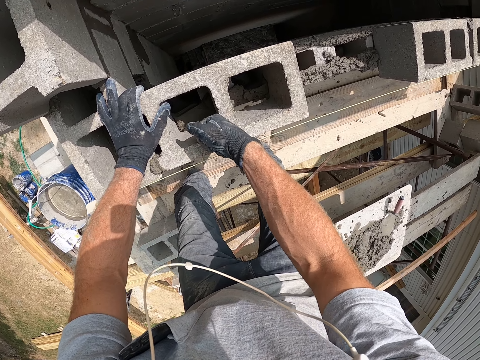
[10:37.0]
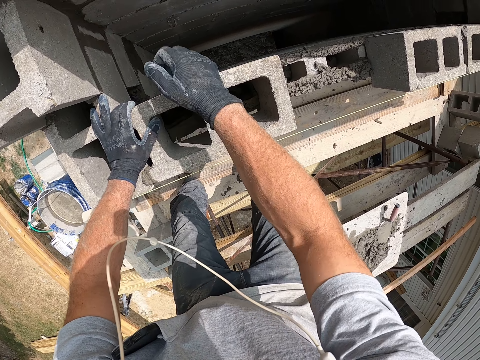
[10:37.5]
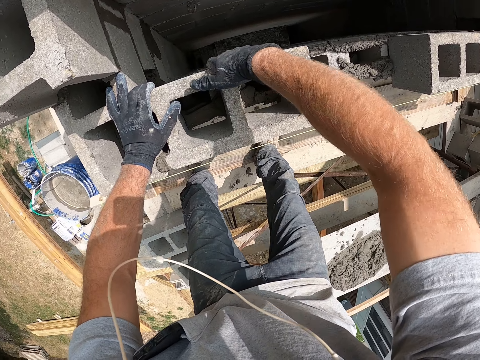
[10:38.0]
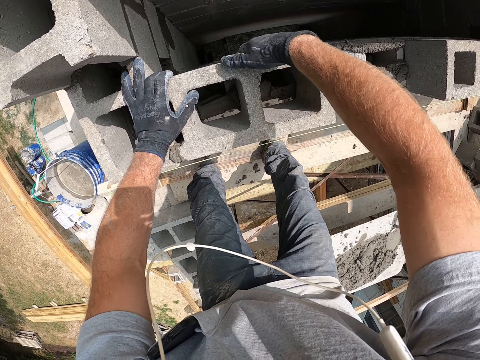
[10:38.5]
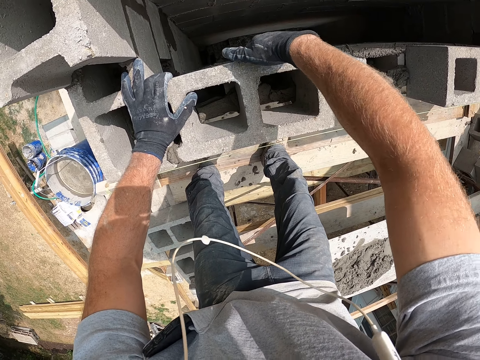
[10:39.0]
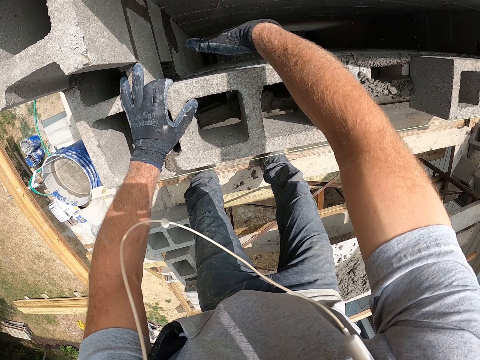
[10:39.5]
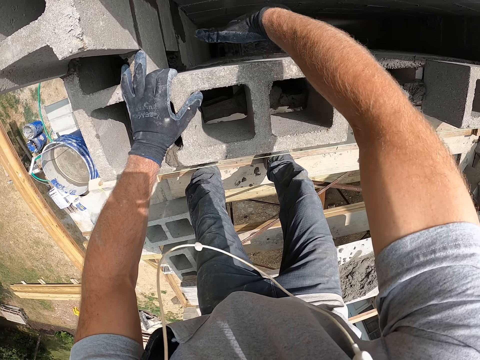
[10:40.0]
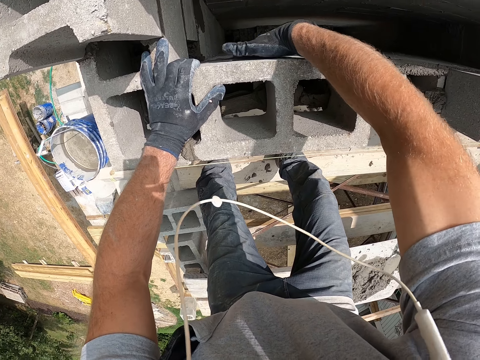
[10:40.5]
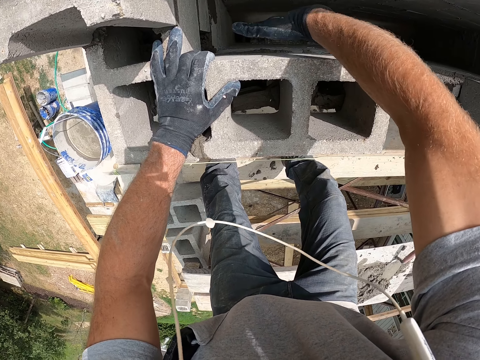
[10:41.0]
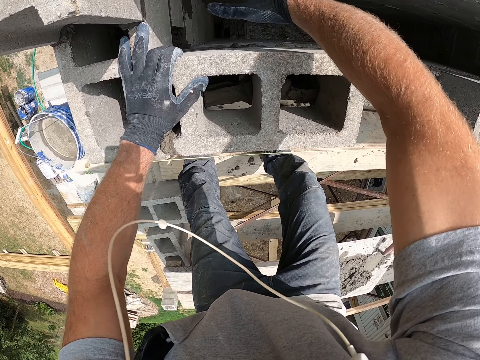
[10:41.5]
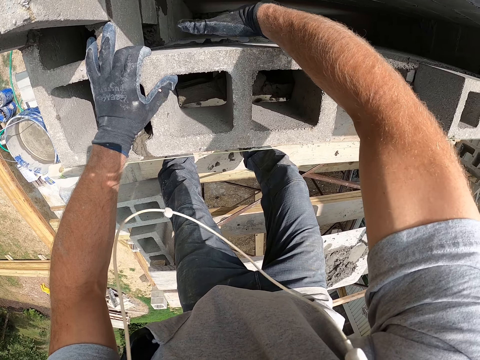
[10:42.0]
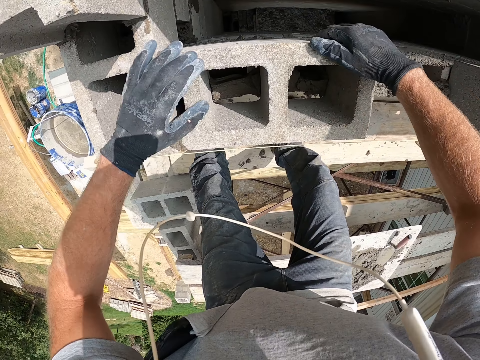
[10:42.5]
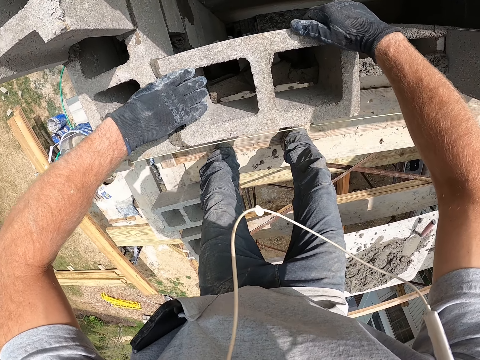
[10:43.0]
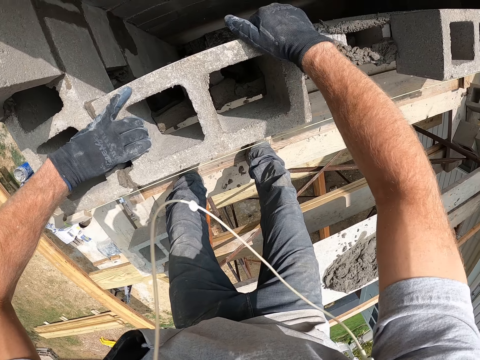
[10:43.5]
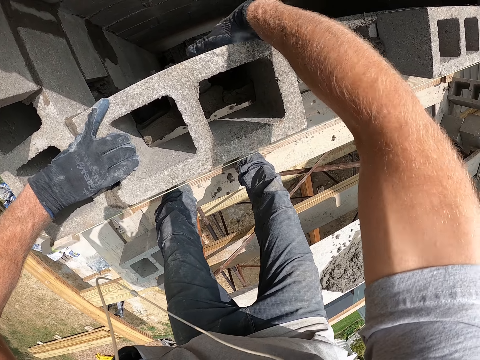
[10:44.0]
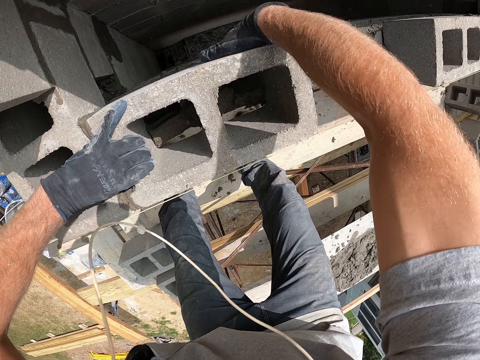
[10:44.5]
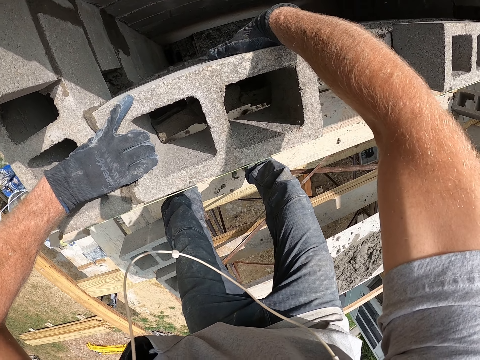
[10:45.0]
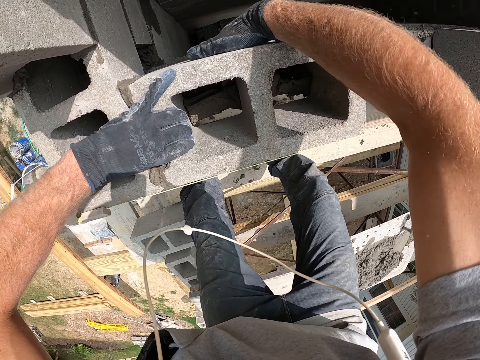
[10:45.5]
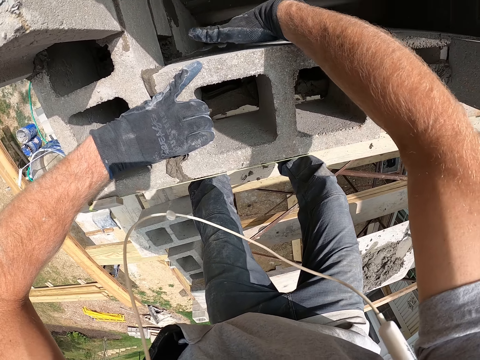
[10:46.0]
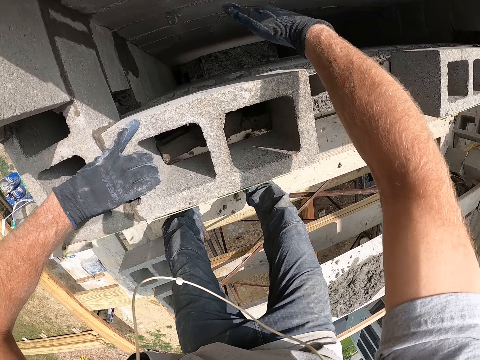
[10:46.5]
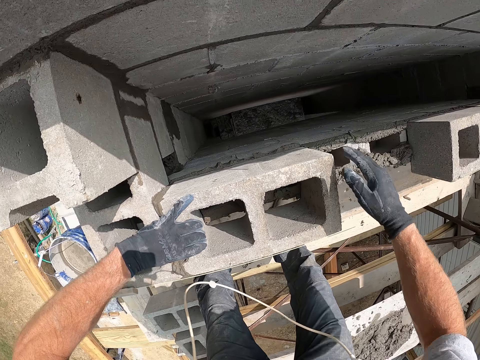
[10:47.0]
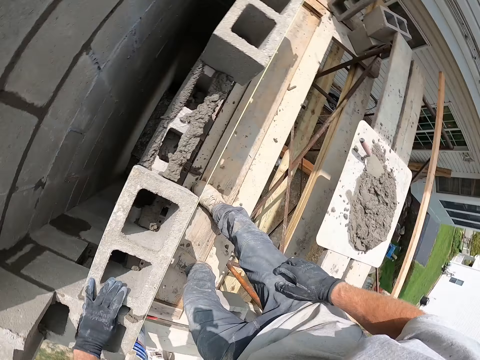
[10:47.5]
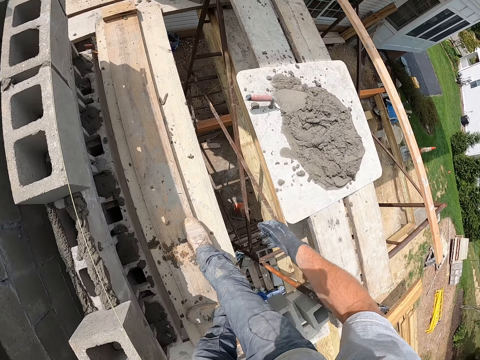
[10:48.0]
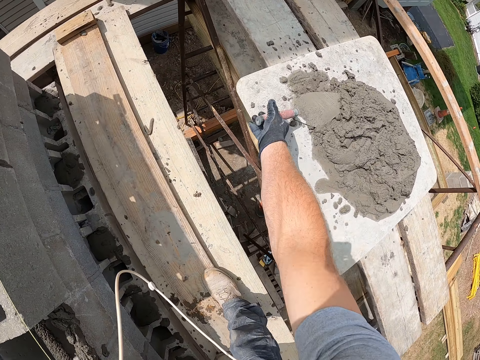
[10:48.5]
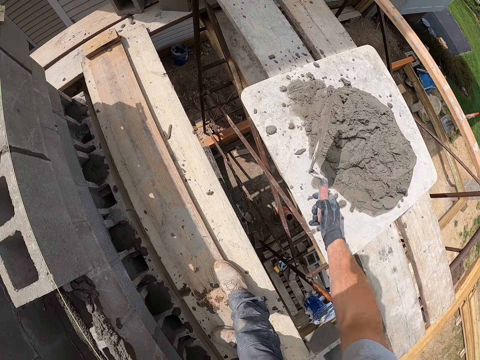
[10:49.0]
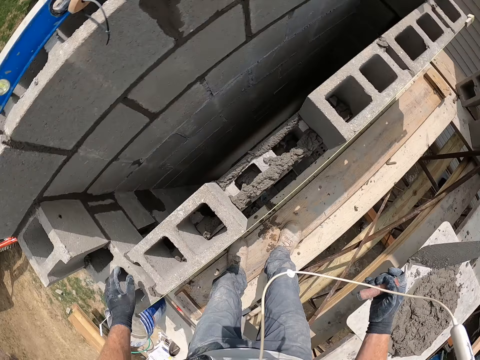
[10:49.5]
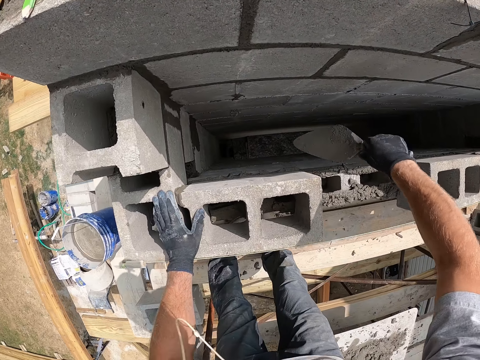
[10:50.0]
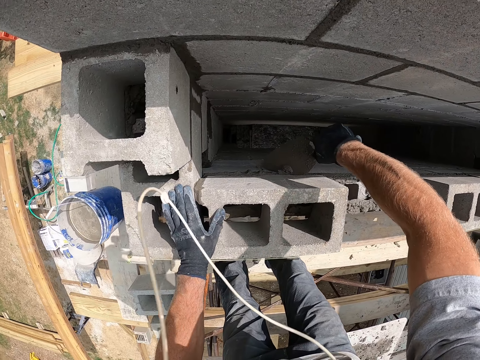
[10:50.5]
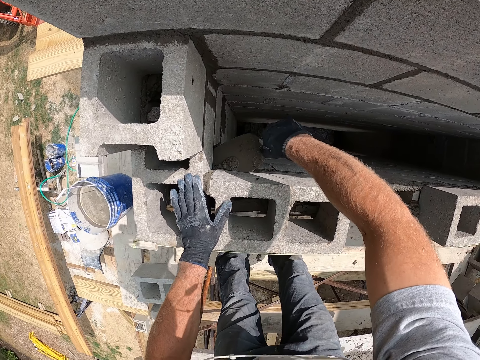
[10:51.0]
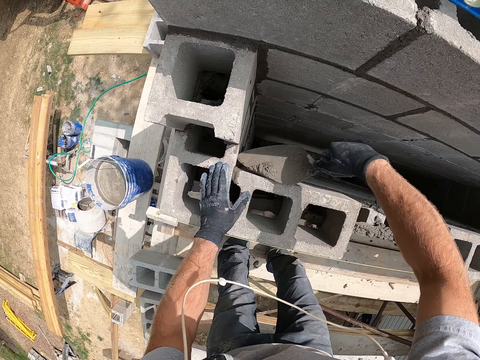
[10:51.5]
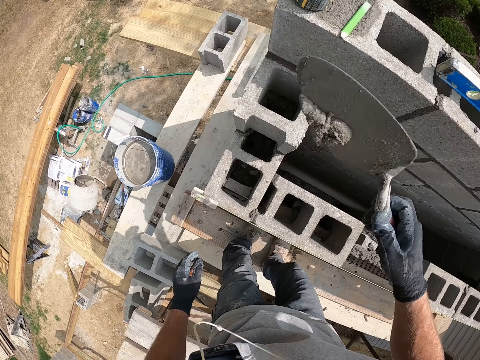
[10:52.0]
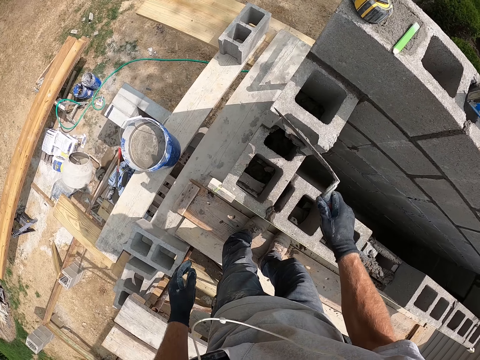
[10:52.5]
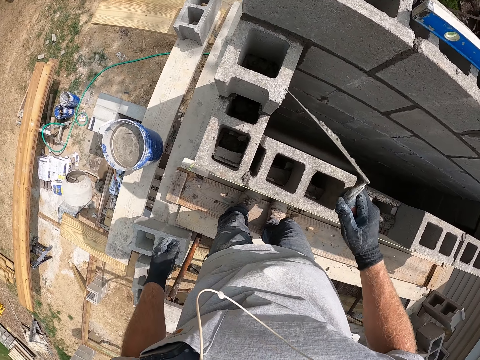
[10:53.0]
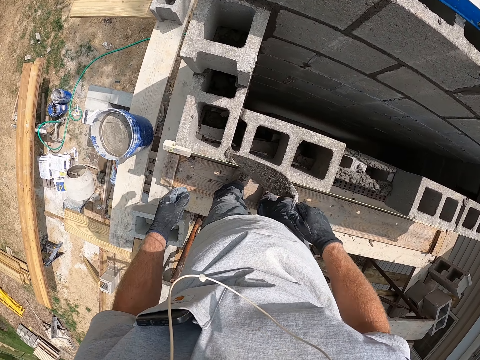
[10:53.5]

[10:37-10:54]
The camera wearer hits a concrete block with a hand. They move a hand on the concrete block. They hit the concrete block with a hand. They pick up a trowel. They scoop the cement mortar from the brick with the trowel. They drop the cement mortar in the brick.

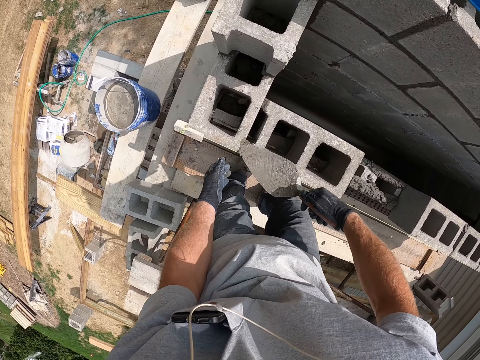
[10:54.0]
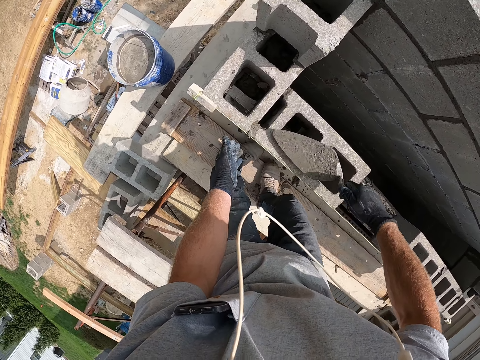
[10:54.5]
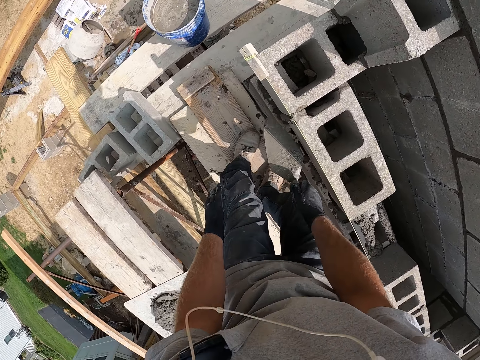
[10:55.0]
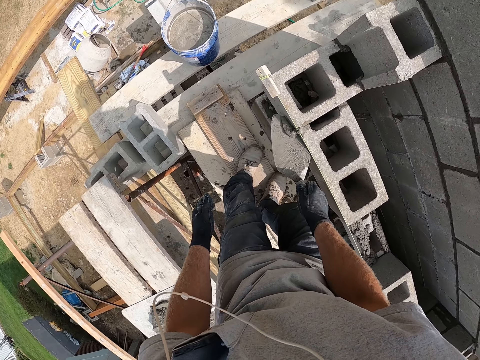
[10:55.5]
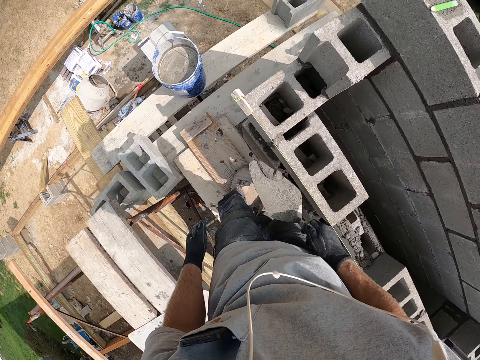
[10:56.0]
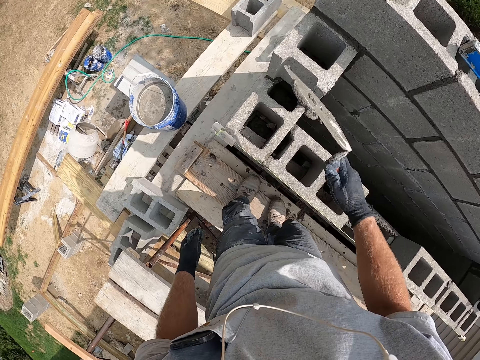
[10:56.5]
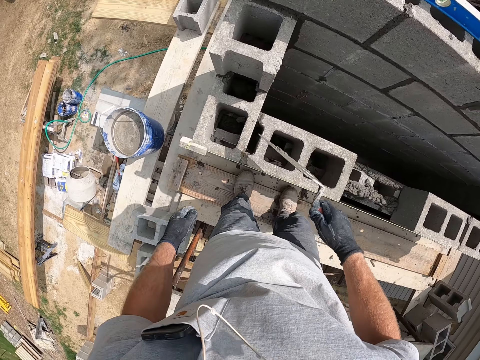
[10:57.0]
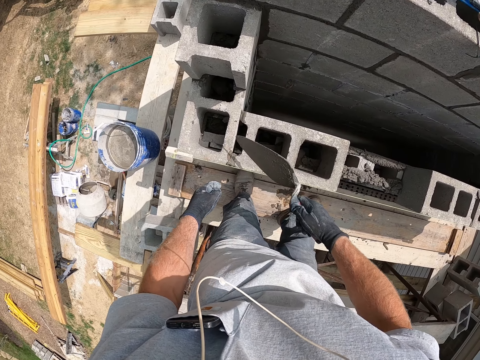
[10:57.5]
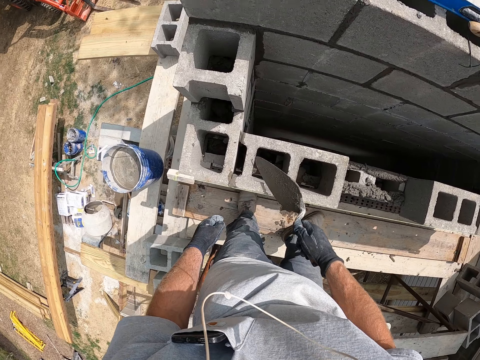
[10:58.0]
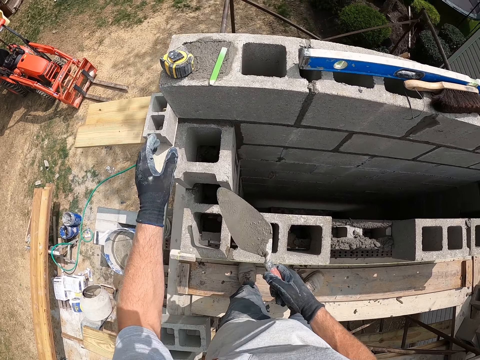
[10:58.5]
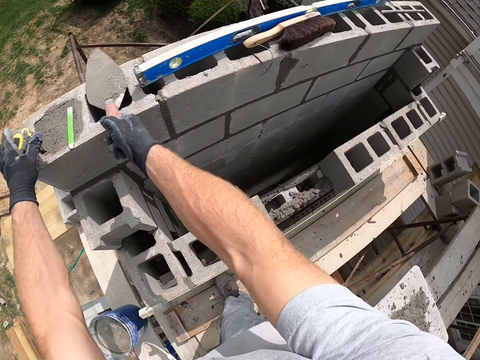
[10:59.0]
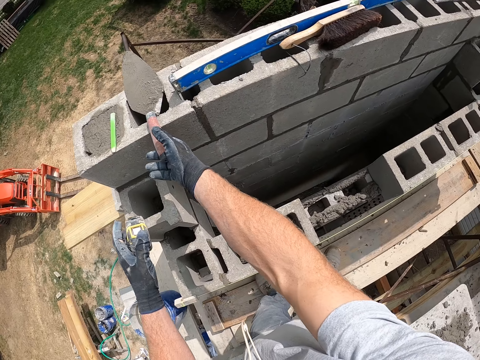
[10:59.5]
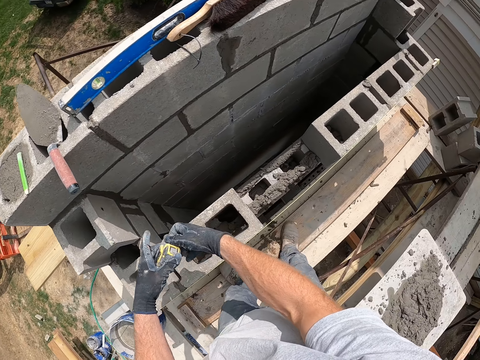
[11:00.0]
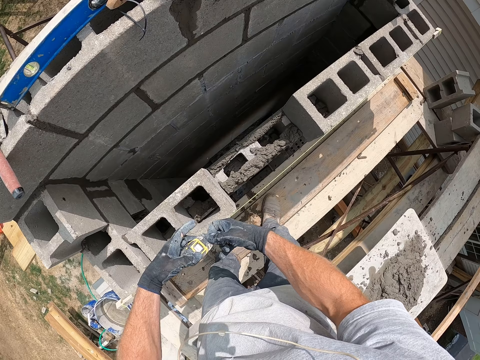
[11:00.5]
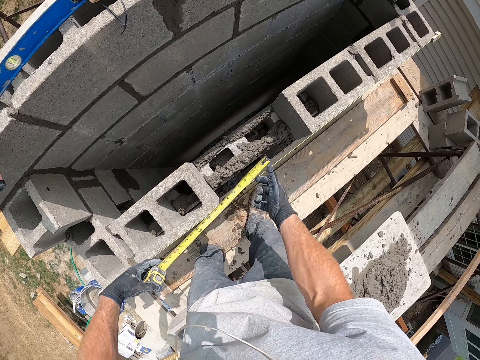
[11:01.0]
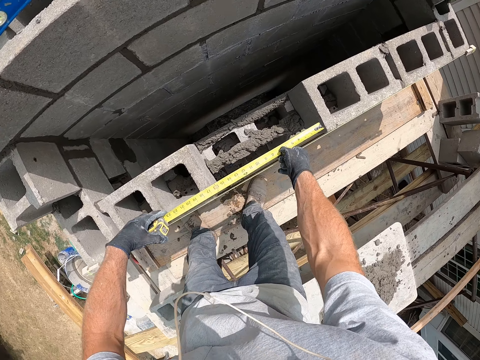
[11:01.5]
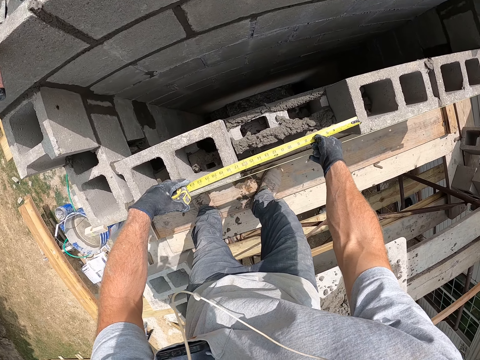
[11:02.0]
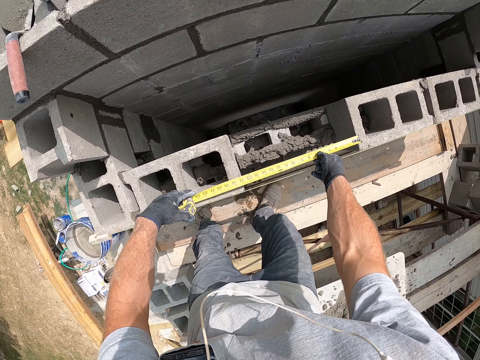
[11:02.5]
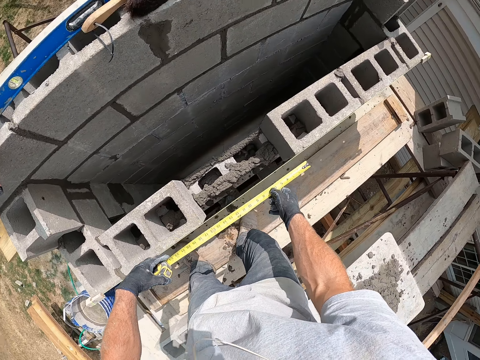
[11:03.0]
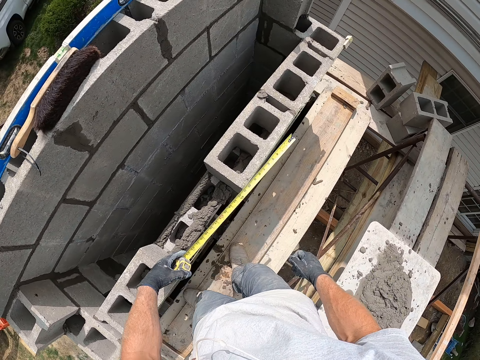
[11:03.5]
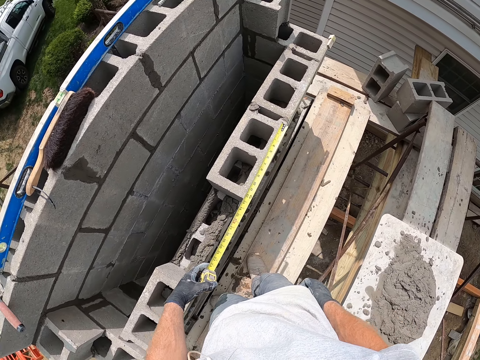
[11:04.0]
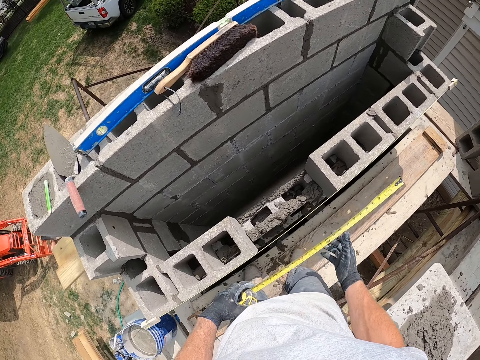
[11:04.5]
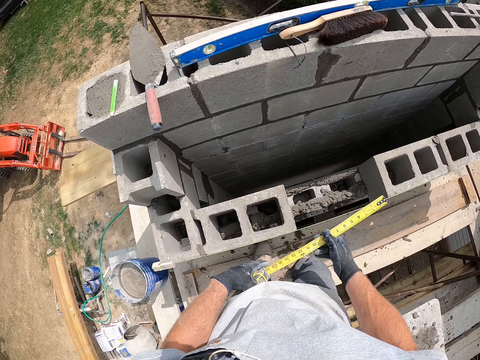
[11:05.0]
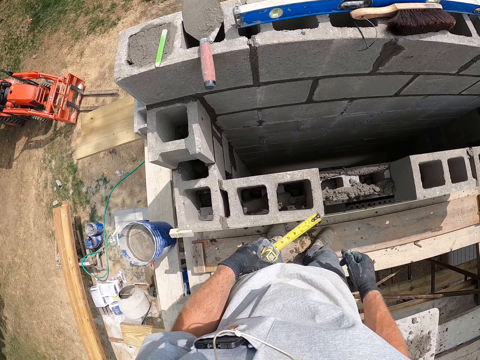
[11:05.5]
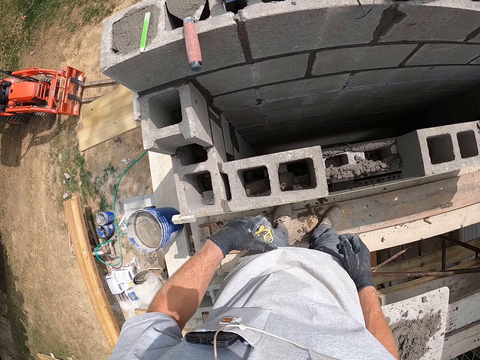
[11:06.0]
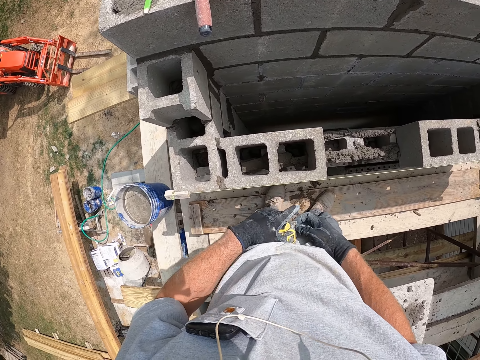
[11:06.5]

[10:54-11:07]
The camera wearer scoops the cement mortar from the brick with the trowel. They smear concrete with a trowel. They touch a concrete block with a hand. They drop the cement mortar in the brick. They smear the concrete with the trowel. They pick up the tape measure or laser tape. They put down the trowel on concrete blocks. They measure the brick with the tape measure. They pull the tape measure. They hold the tape measure. They pull the tape measure.
